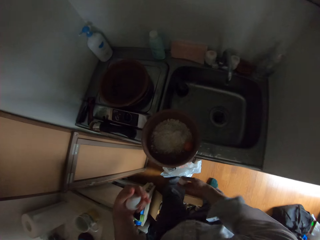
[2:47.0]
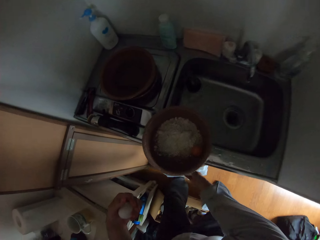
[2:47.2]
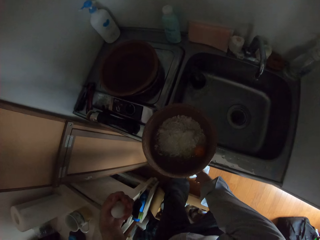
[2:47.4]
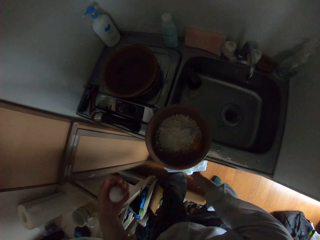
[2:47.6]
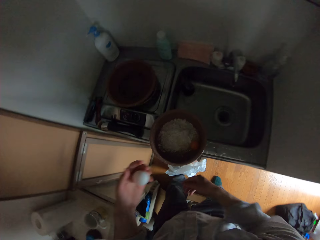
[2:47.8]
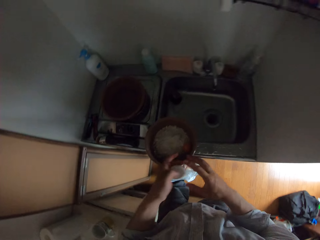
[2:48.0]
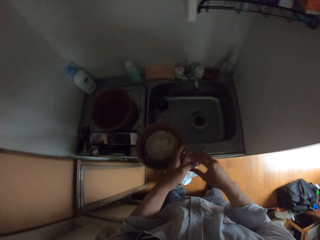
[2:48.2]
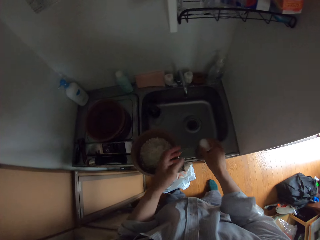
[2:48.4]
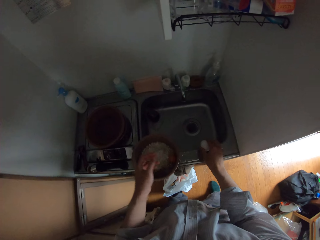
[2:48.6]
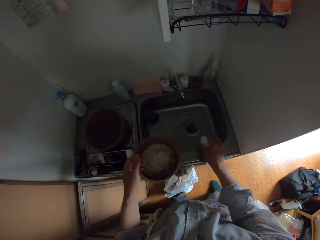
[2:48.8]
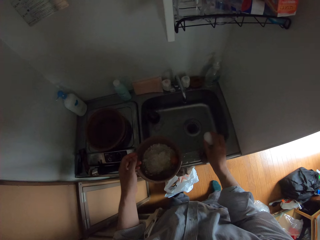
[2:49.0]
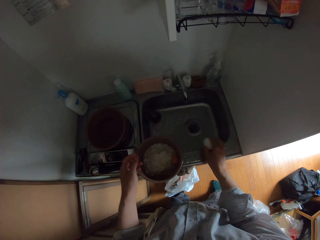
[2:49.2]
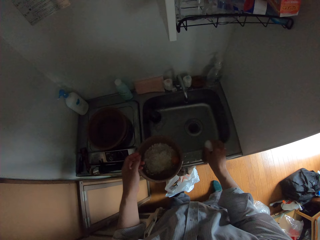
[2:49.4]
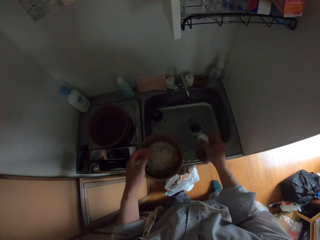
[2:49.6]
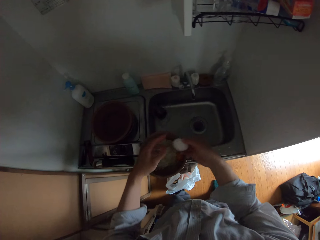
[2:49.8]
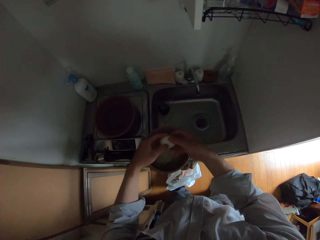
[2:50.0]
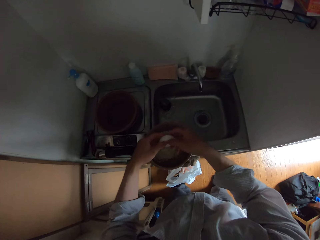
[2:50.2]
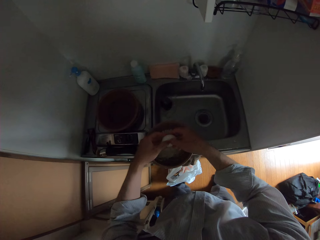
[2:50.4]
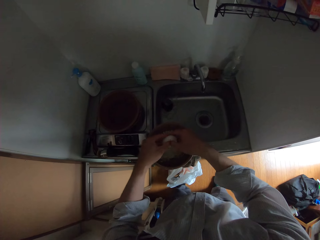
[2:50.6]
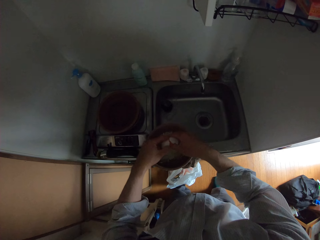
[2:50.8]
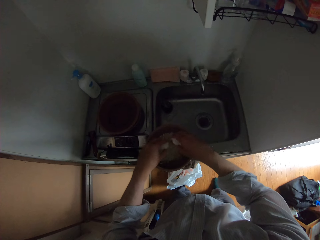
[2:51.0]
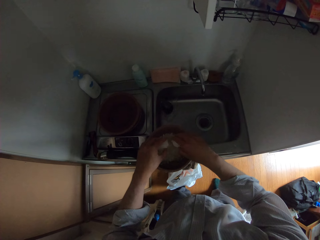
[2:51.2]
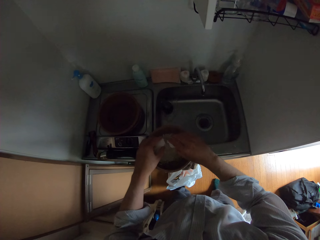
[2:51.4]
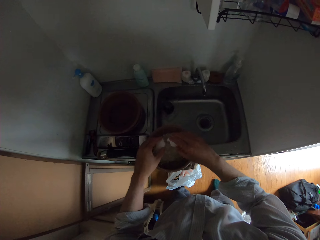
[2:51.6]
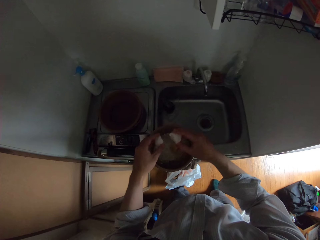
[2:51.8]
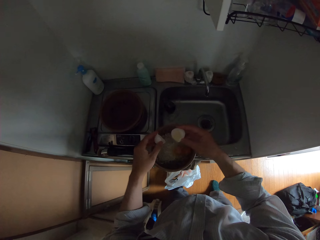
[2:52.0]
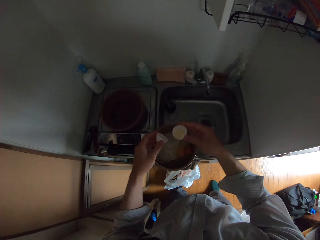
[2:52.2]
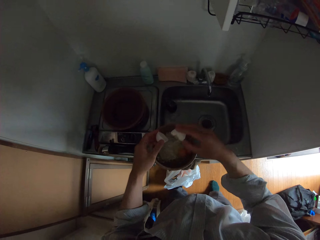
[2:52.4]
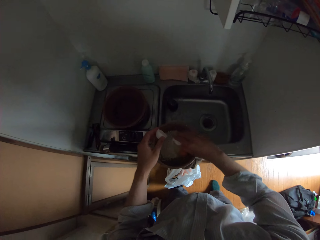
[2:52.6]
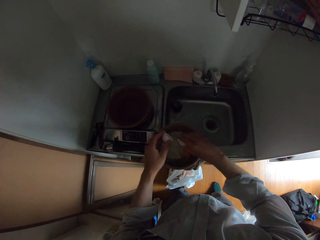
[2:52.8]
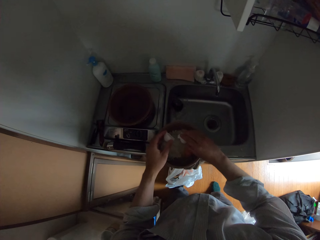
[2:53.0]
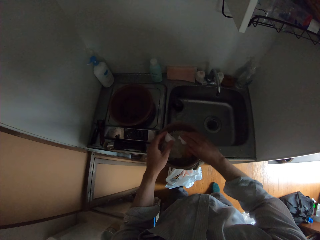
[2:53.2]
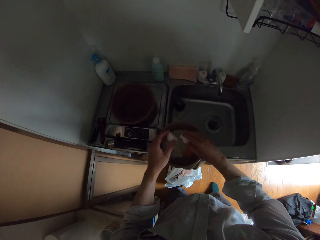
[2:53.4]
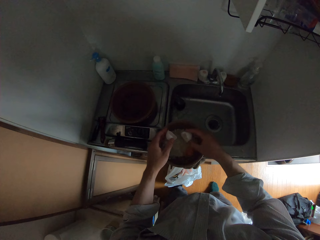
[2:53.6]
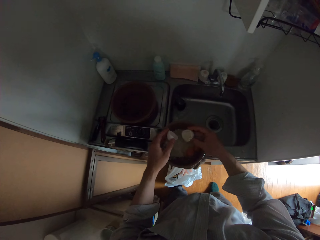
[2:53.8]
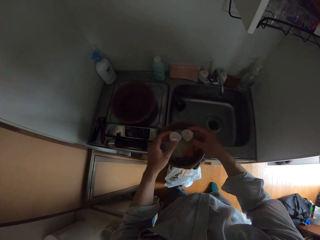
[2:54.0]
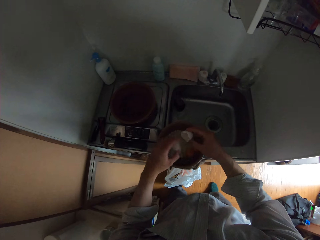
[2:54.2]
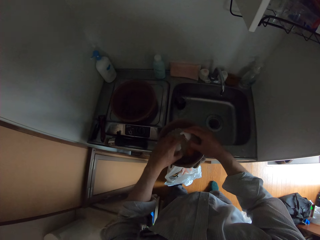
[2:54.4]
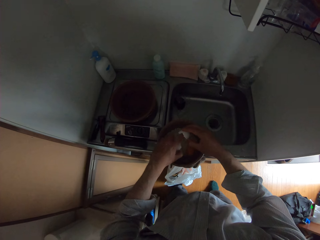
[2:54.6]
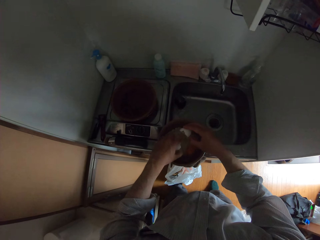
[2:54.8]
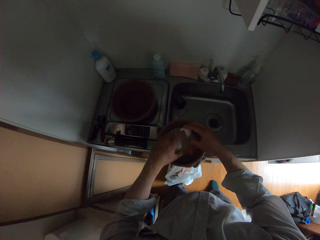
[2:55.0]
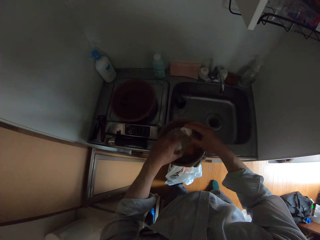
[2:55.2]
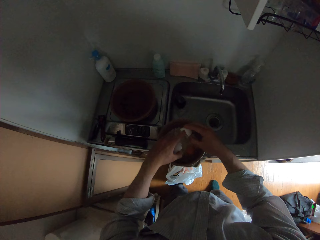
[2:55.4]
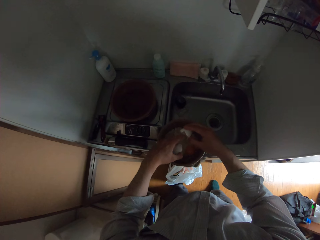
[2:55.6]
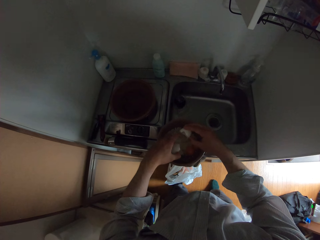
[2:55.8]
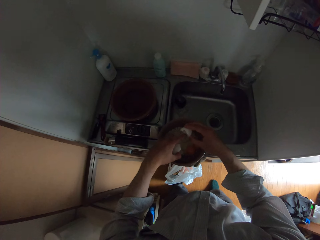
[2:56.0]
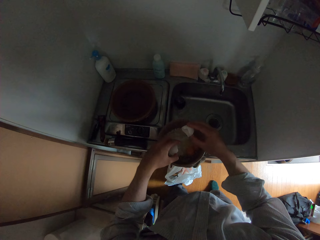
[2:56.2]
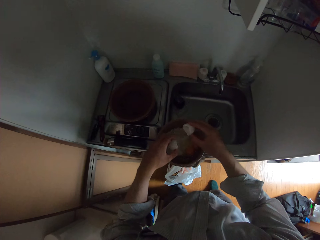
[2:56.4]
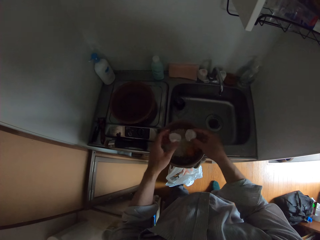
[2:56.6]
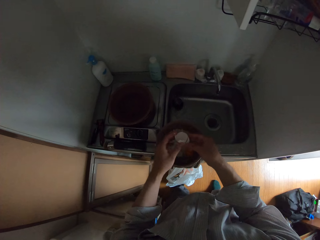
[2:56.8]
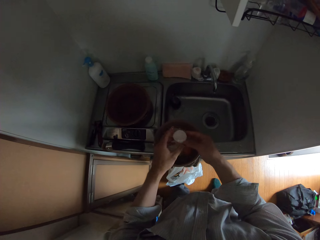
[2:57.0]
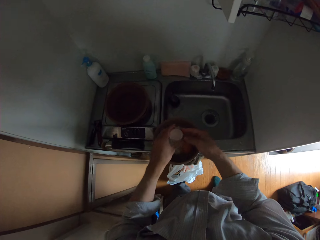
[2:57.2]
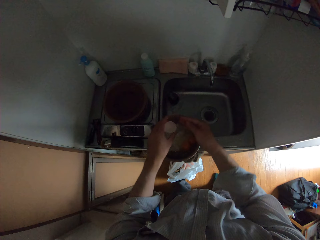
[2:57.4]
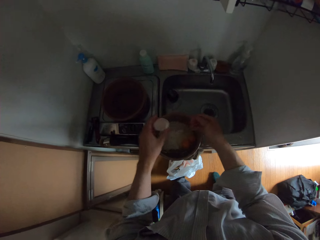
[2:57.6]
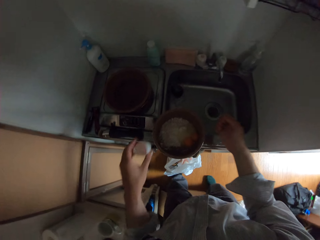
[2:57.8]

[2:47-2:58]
The camera wearer throws the egg shell into the nylon on the floor. They break the egg into the pot. They hit the egg on the sink. They pour the egg yolk in the pot. They remove the yolk with a finger.

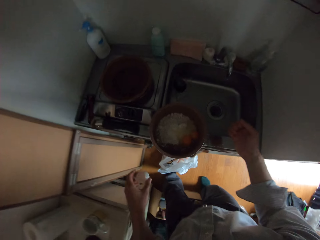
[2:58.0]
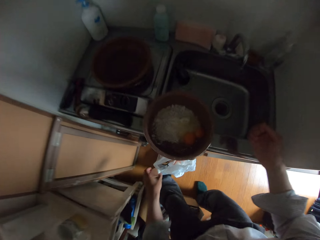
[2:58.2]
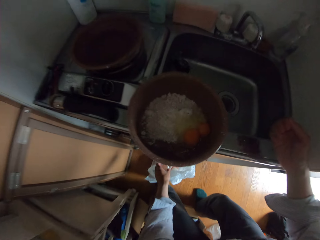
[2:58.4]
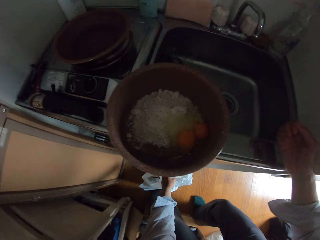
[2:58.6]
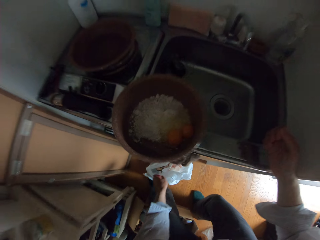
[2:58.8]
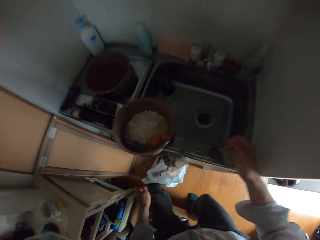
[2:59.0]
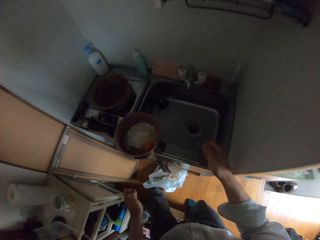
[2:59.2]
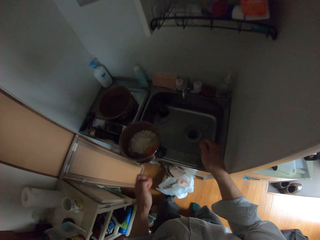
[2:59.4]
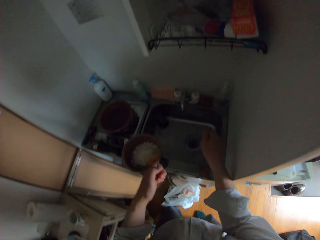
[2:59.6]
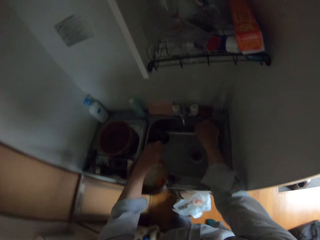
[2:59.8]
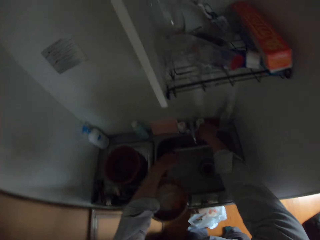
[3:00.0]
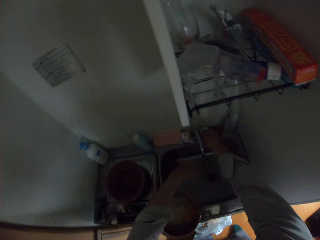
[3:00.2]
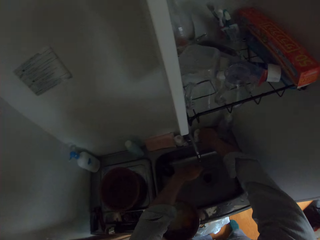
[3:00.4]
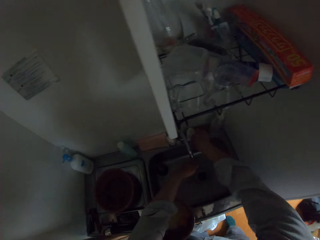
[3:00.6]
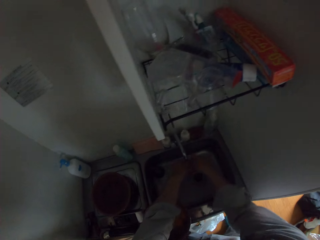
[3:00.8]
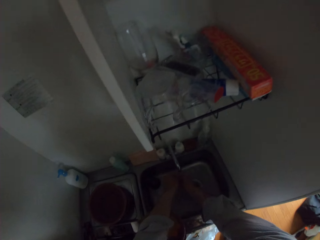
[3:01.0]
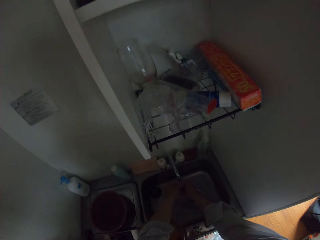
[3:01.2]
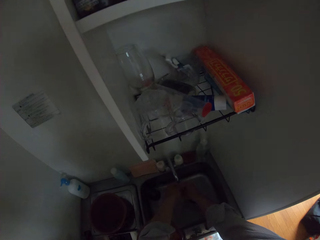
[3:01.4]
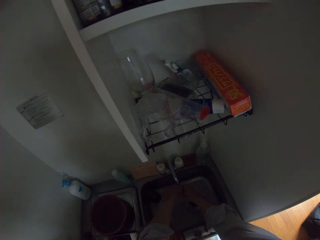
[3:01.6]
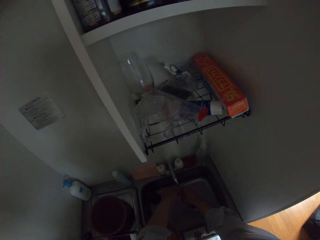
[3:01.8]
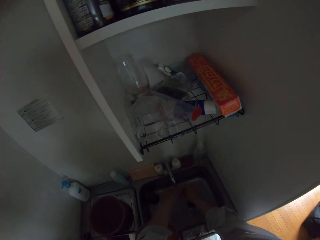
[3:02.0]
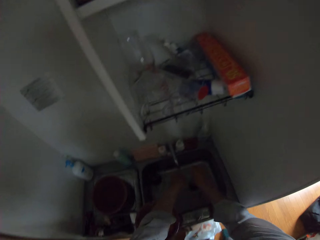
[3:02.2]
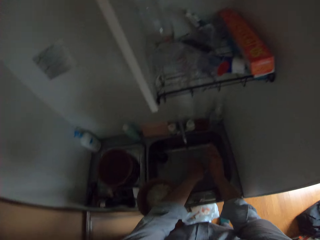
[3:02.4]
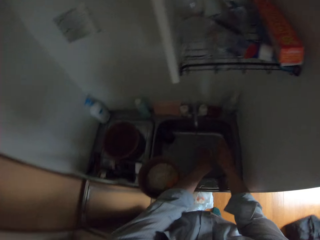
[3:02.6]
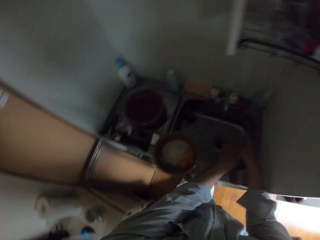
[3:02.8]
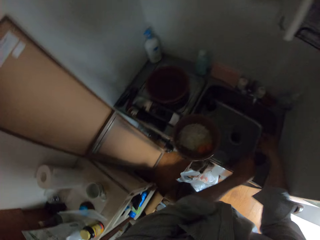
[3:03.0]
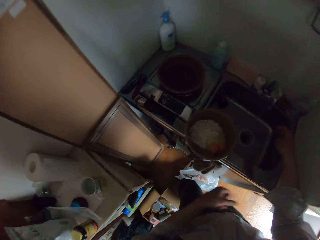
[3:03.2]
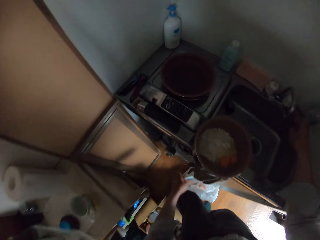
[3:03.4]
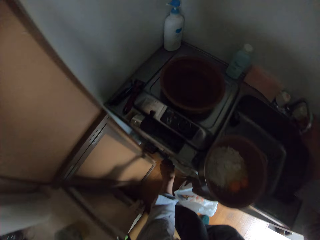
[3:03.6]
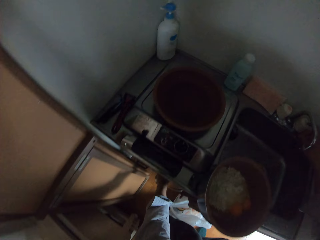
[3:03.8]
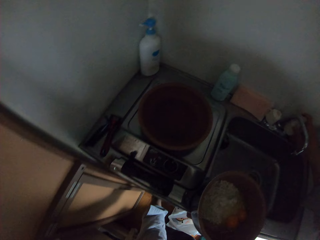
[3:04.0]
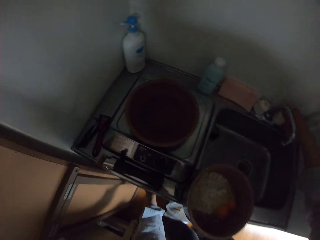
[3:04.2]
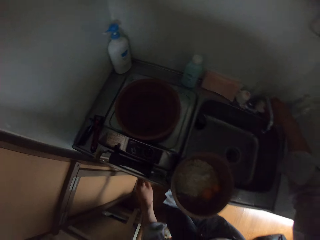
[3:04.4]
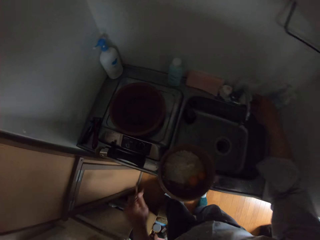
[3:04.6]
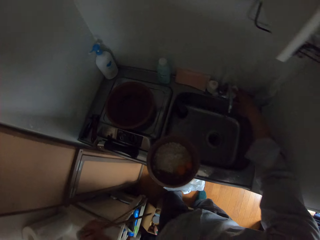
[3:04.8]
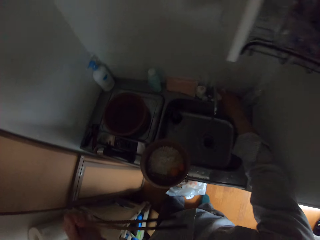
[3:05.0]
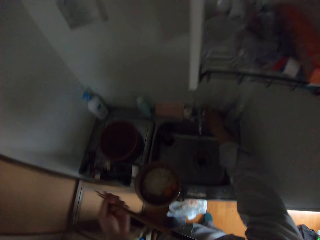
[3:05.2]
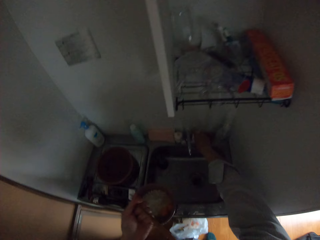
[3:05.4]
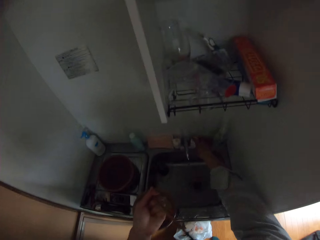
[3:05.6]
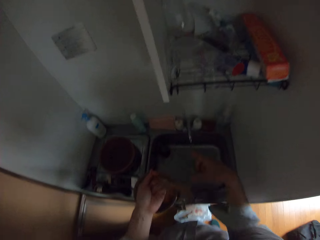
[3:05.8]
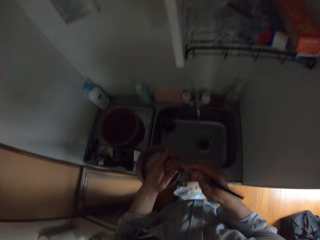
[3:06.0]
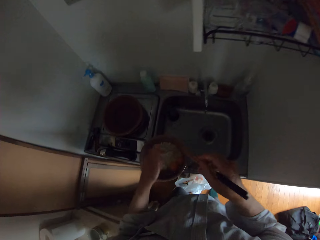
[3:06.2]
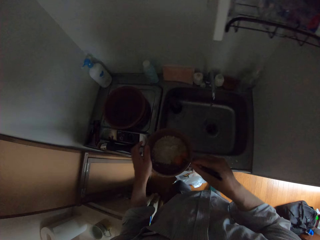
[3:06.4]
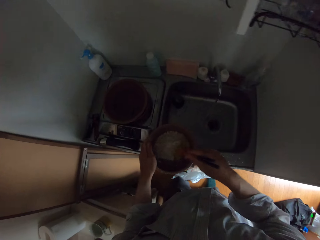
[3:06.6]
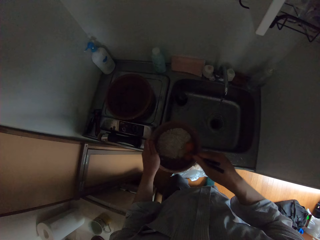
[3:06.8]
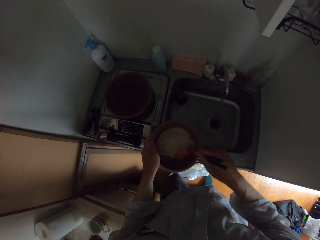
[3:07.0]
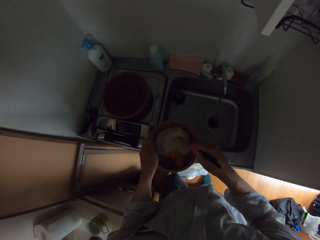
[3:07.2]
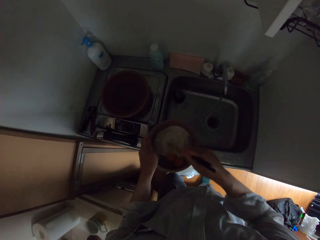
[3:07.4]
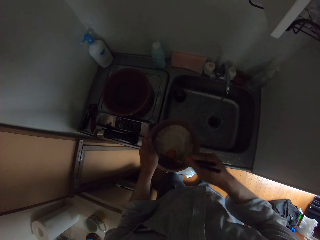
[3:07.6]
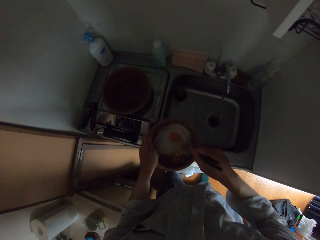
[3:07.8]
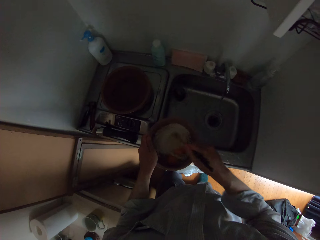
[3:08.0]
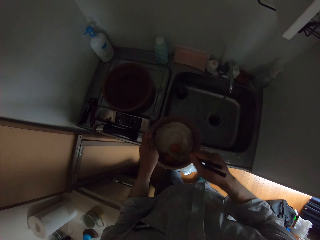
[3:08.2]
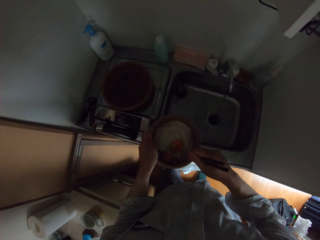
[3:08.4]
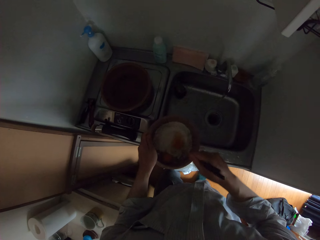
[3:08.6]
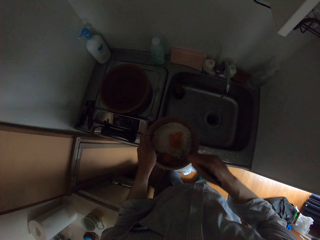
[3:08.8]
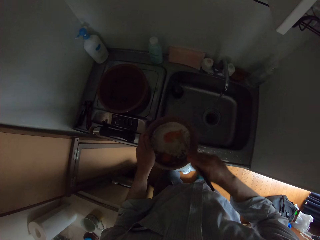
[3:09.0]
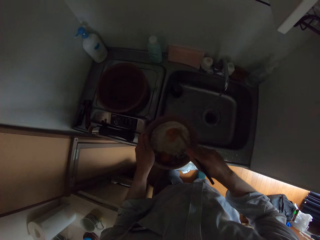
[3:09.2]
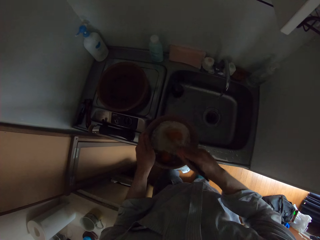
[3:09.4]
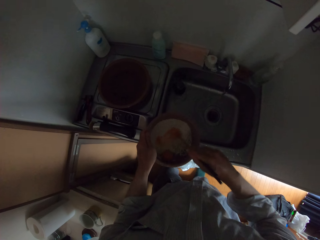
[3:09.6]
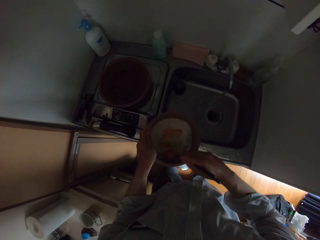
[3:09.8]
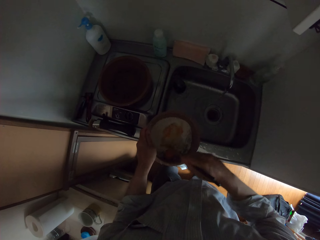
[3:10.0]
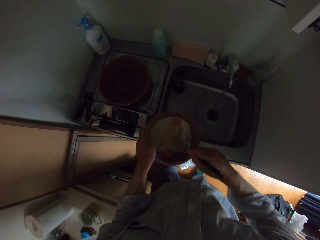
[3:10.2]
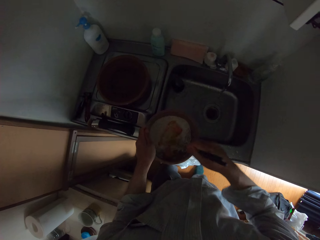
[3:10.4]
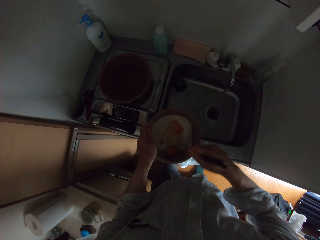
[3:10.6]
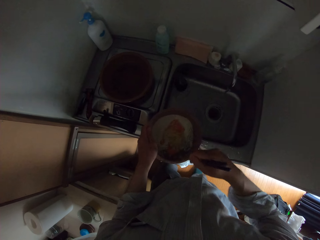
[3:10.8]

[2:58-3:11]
The camera wearer throws the egg shell into the nylon on the floor. He opens the tap. He rinses his hand with water from the tap. He closes the tap. He picks up chopsticks from the cabinet. He stirs the pot content with the chopsticks.
